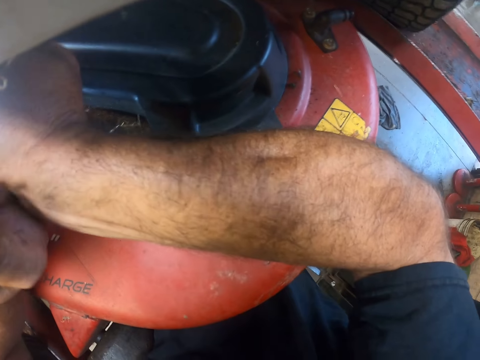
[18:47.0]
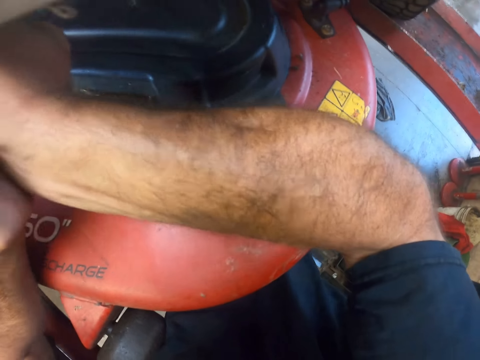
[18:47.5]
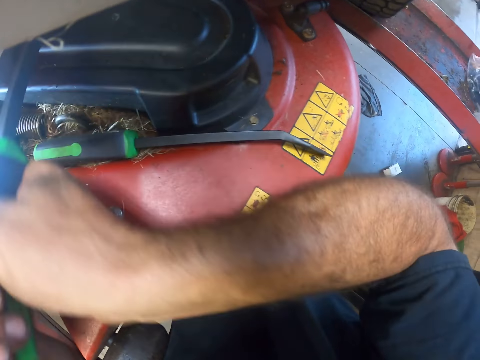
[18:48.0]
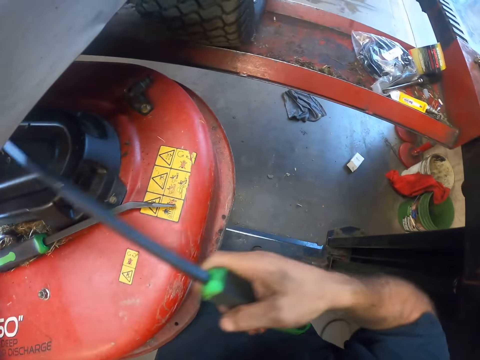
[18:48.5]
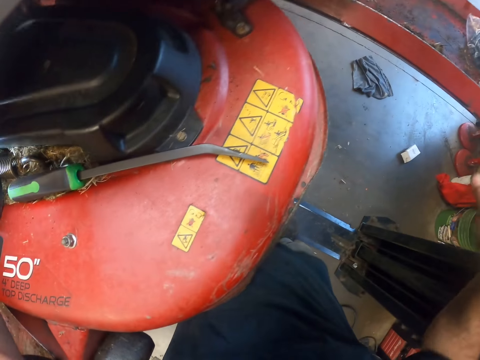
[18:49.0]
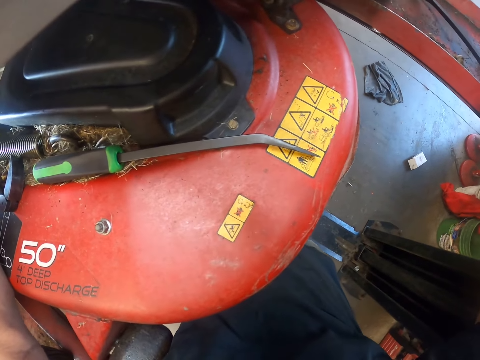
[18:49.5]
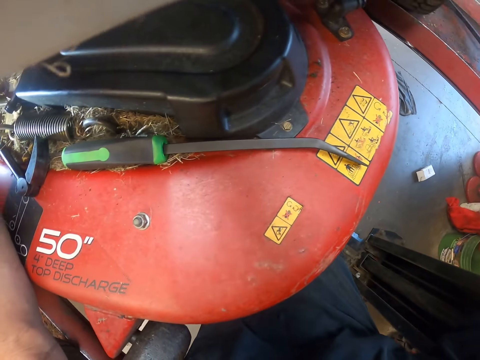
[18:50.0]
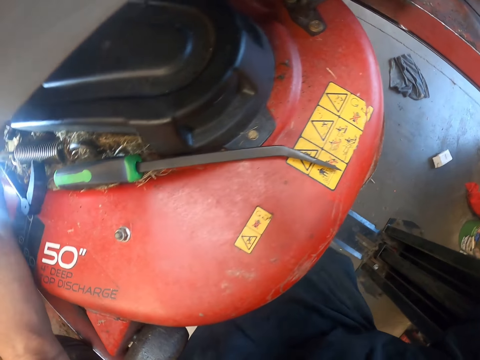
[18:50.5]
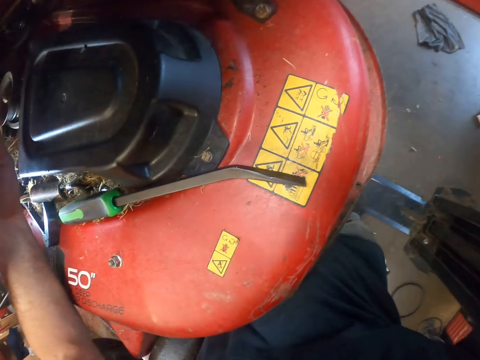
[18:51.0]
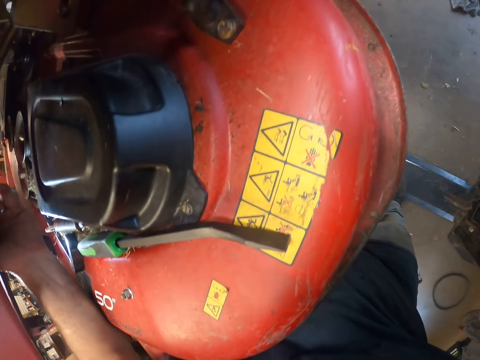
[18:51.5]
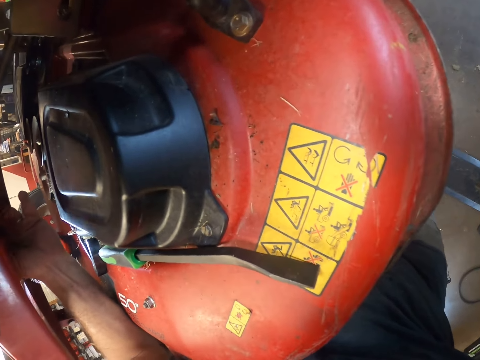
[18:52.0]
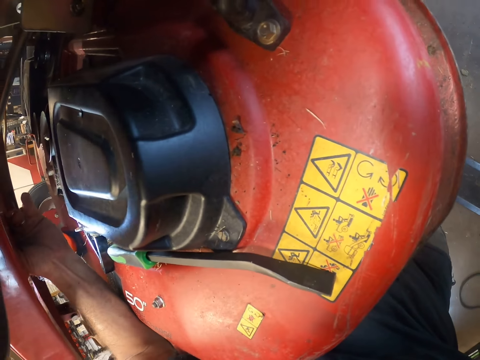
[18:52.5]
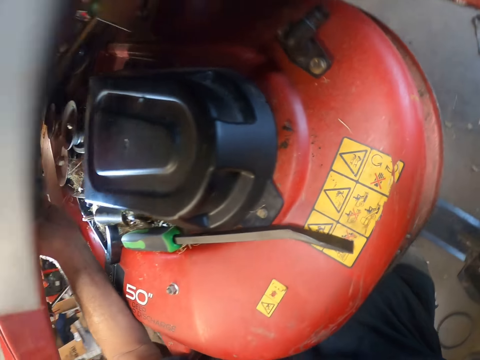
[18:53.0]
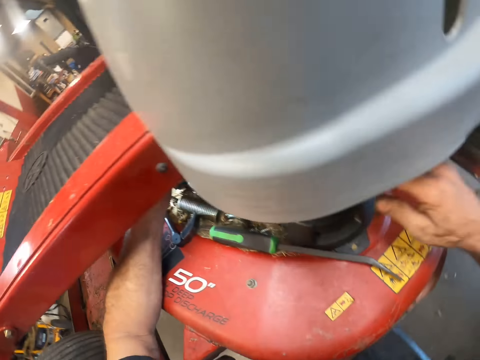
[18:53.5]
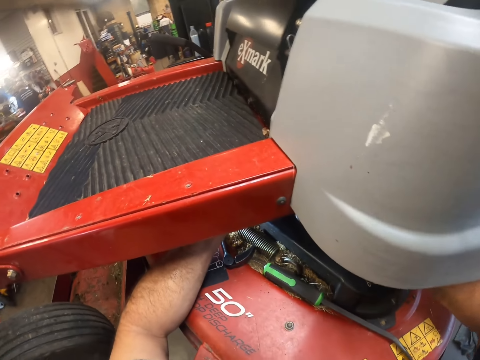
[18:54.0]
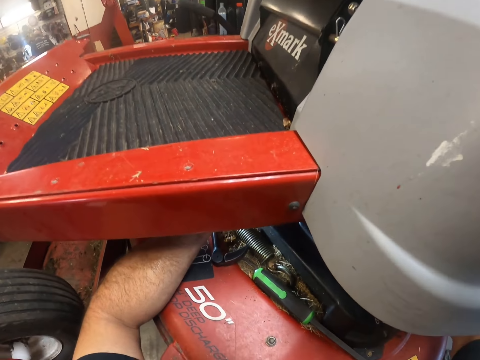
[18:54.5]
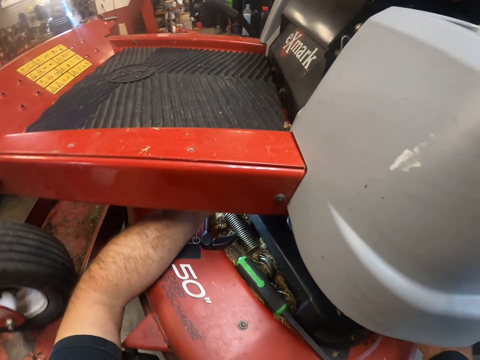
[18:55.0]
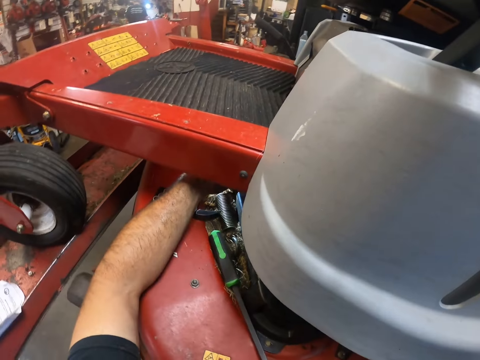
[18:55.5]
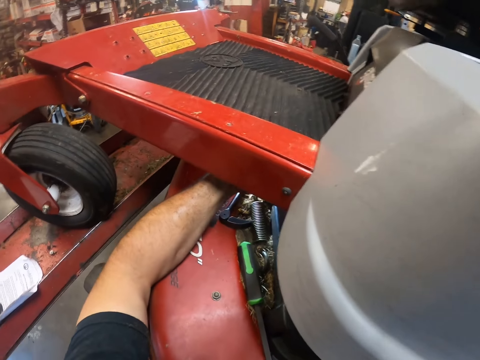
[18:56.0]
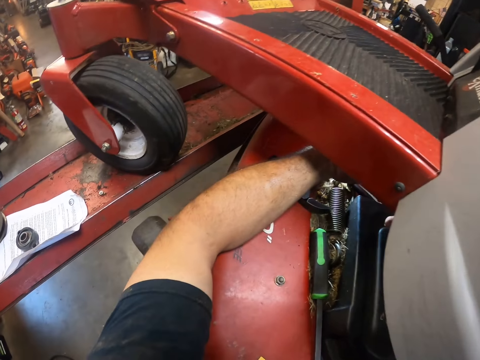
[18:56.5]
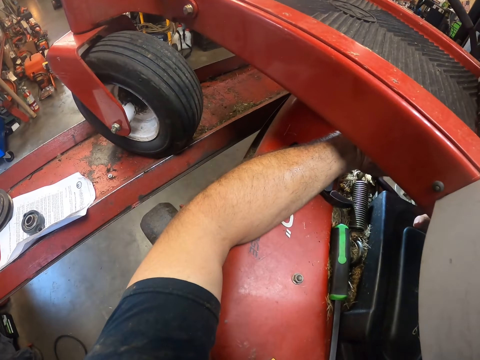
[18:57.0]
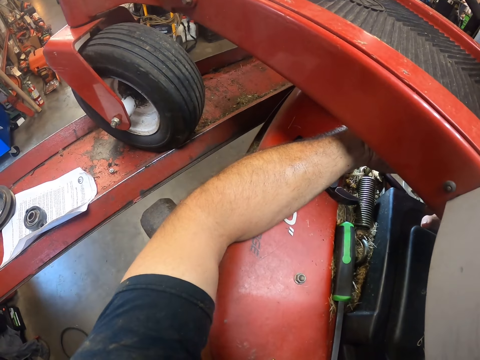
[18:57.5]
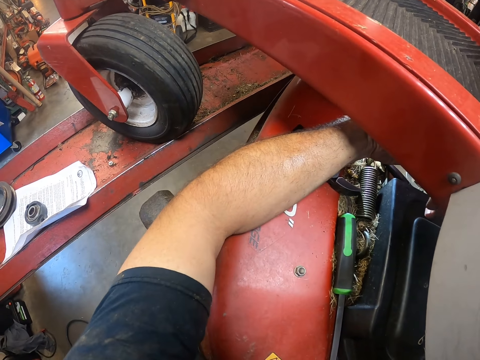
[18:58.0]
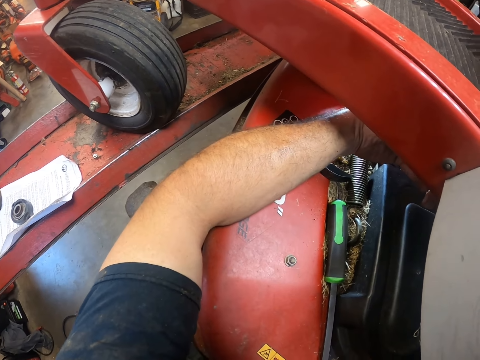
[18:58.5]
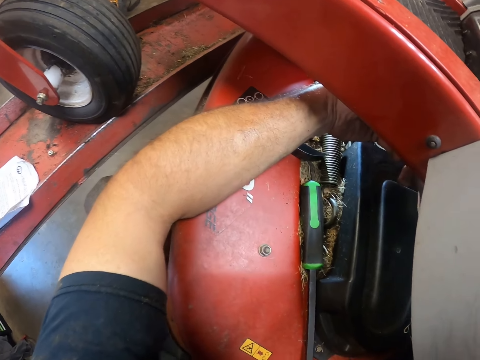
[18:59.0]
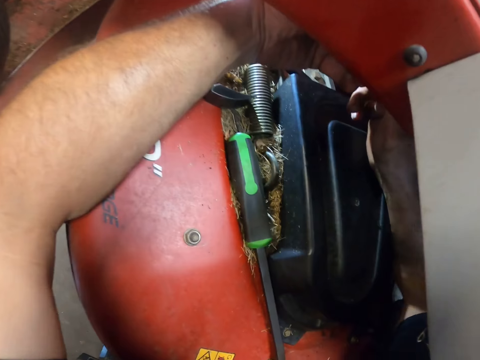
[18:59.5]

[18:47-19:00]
The camera wearer places the pry bar on the hydraulic lift. He unties a bolt with his left hand from beneath the feet rest. He does something.

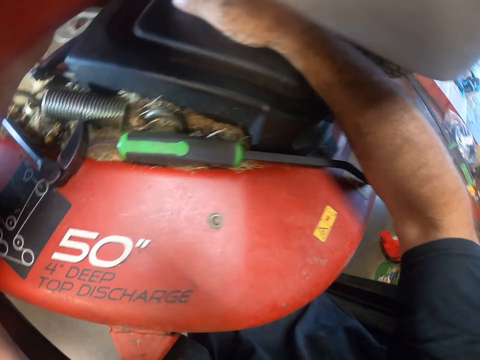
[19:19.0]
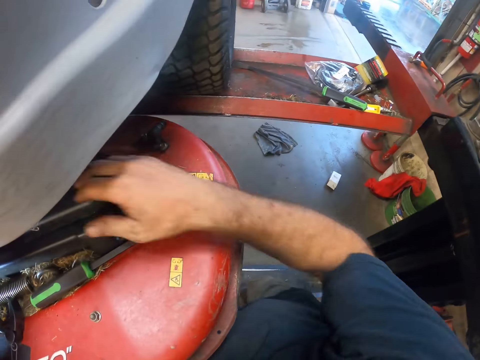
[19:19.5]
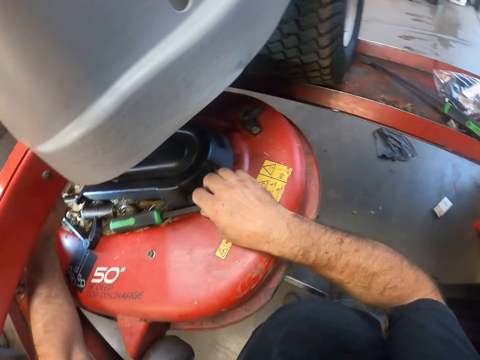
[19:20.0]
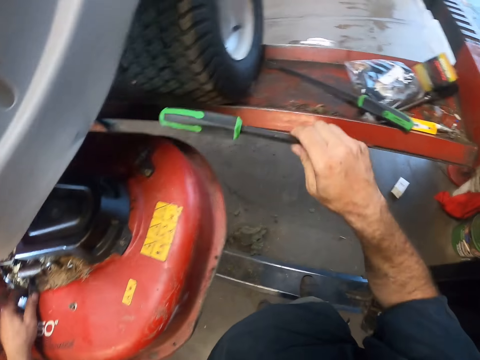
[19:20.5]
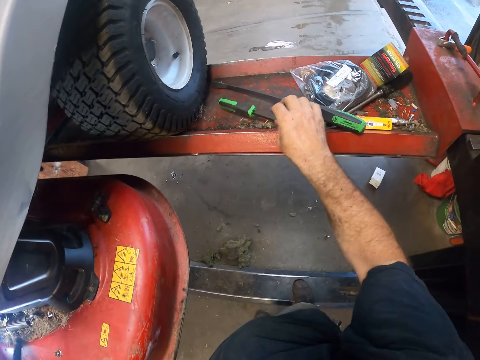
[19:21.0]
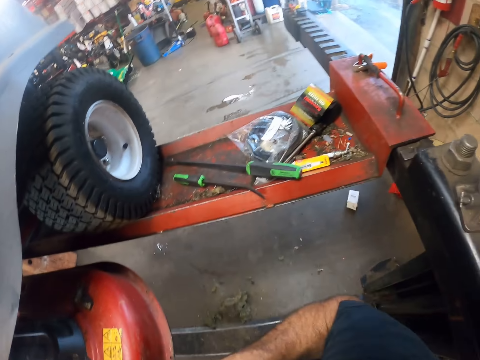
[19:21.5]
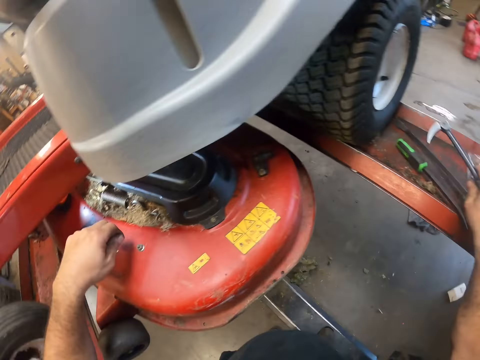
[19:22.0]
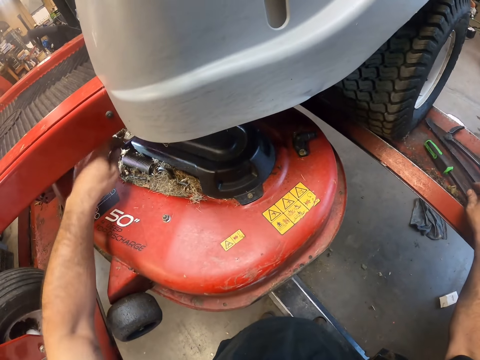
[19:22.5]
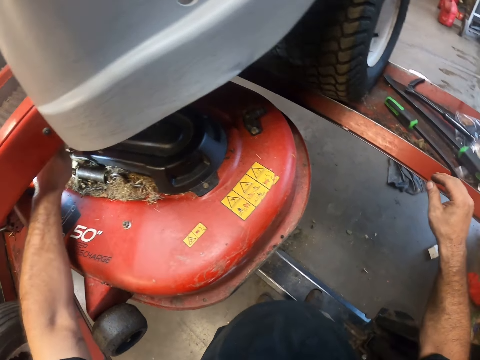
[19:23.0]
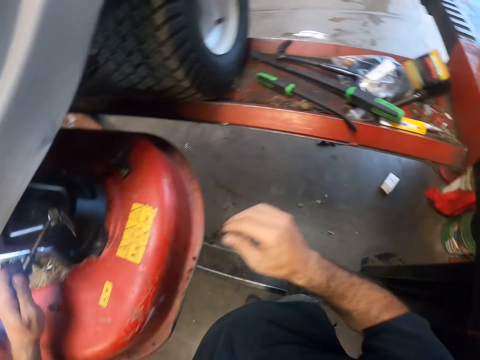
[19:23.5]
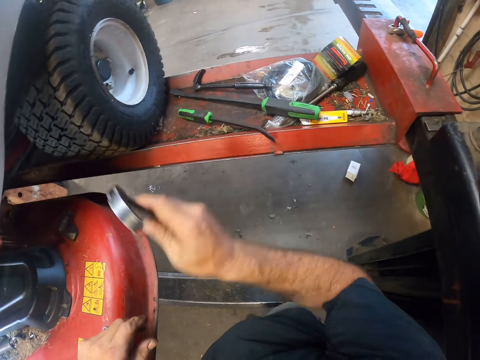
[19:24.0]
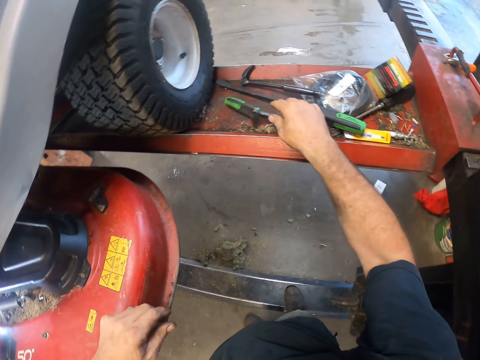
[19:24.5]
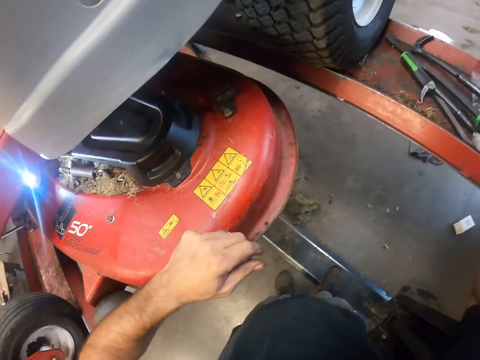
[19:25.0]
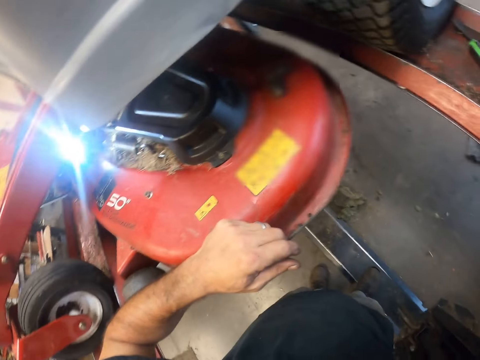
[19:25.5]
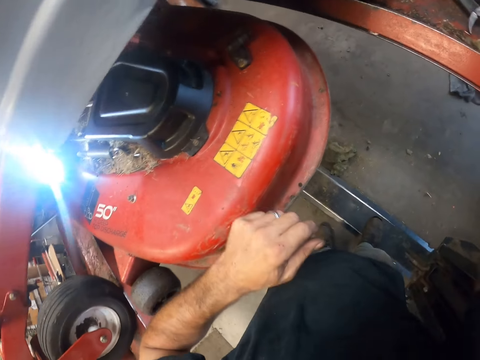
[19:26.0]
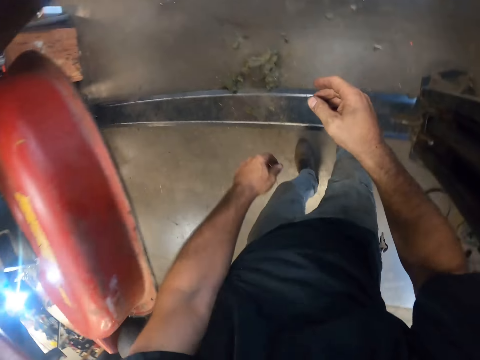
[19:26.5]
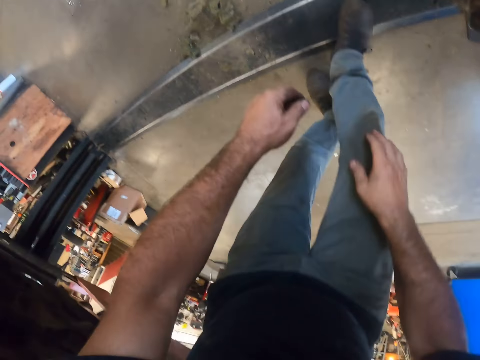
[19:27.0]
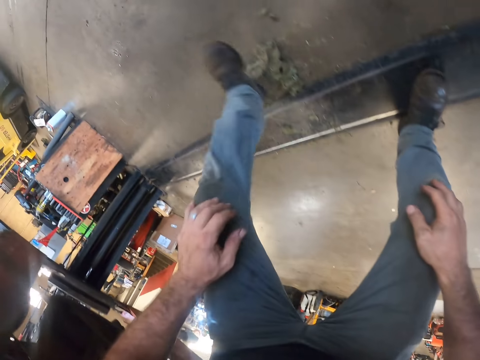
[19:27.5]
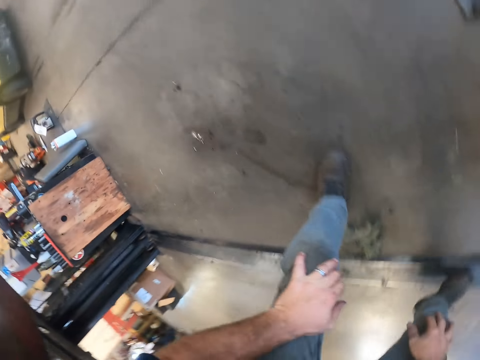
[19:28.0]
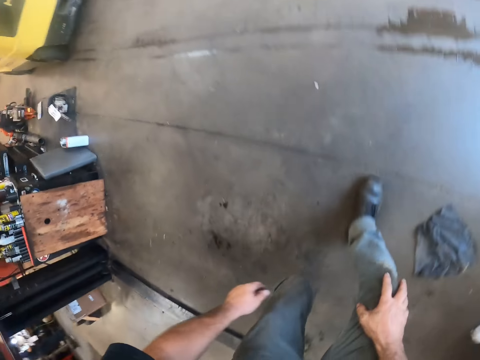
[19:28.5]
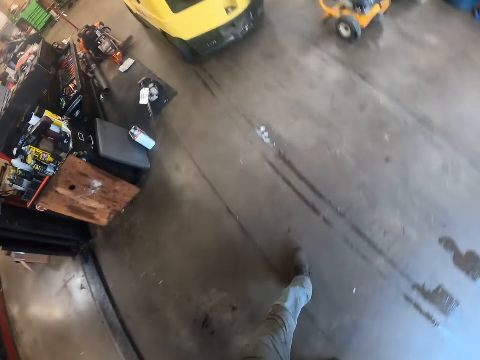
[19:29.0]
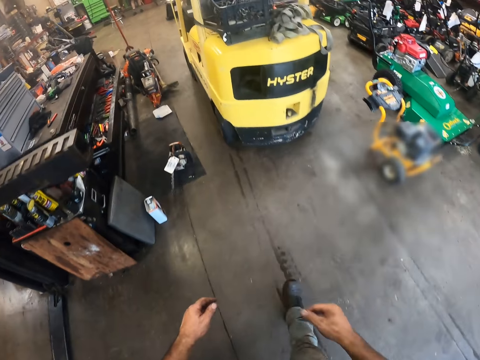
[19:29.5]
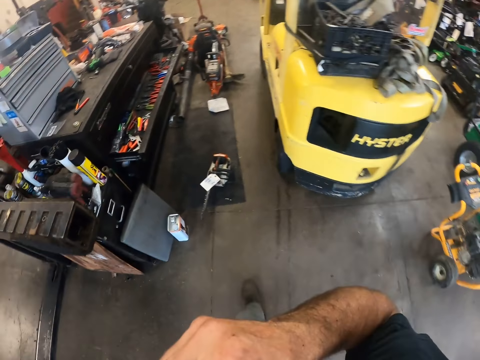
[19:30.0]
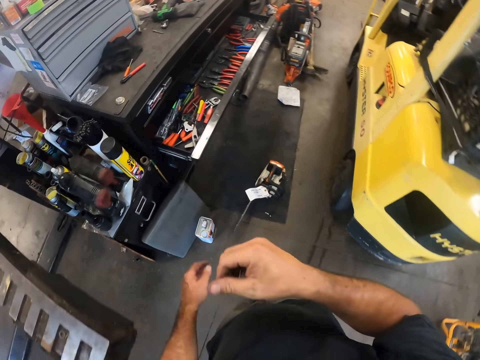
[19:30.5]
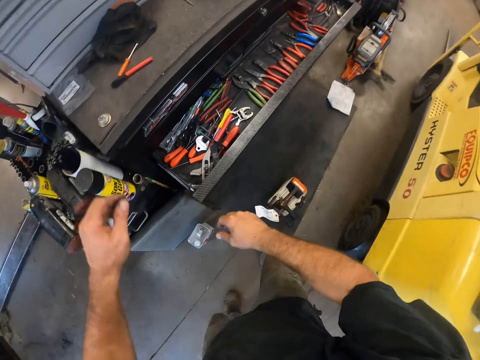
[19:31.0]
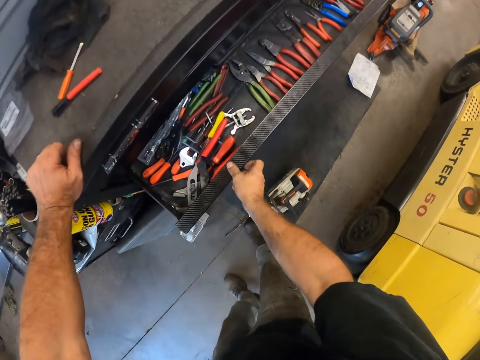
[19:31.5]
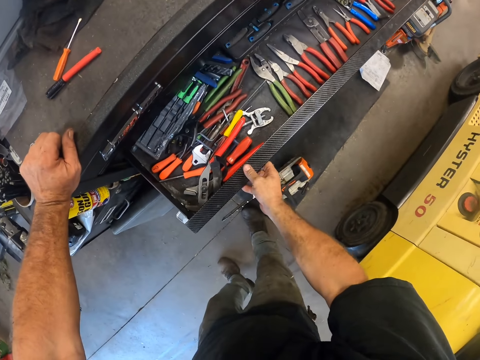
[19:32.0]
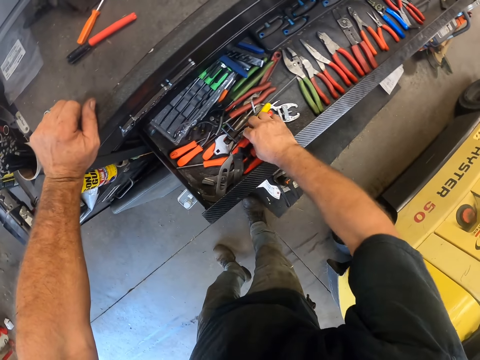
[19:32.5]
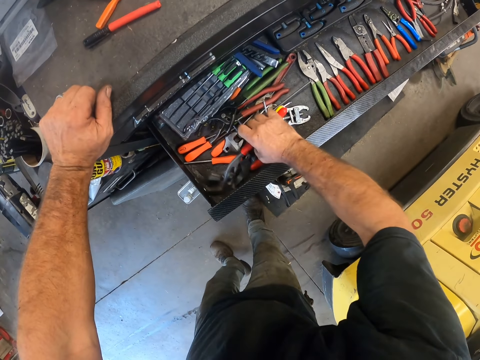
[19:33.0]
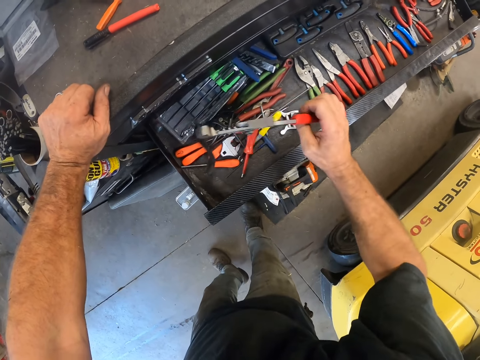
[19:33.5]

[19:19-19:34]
The camera wearer moves the other pry bar from the cutting deck to the hydraulic lift. He holds another screwdriver. He places the screwdriver on the bench. He moves an adjustable pry bar from the cutting deck to the hydraulic lift. He moves another adjustable pry bar from the cutting deck to the hydraulic lift. He picks up something and drops something on the bench. He touches his head with his right hand. He does something. He bends under the hydraulic lift to the other side of the lawnmower. He walks around. He walks towards a tool box. He touches his face with his right hand. He opens wider a drawer in the tool box with his right hand. He picks up adjustable pliers from the drawer with his right hand.
